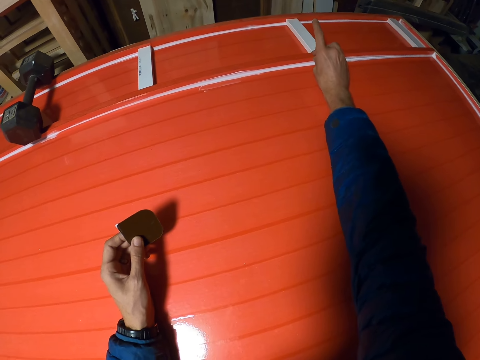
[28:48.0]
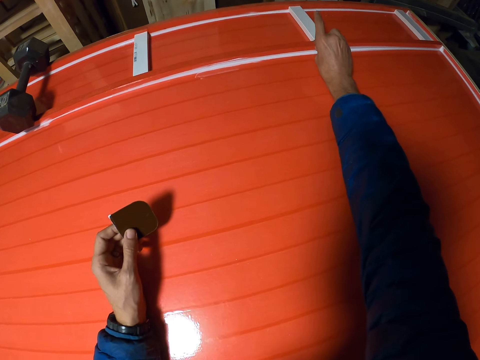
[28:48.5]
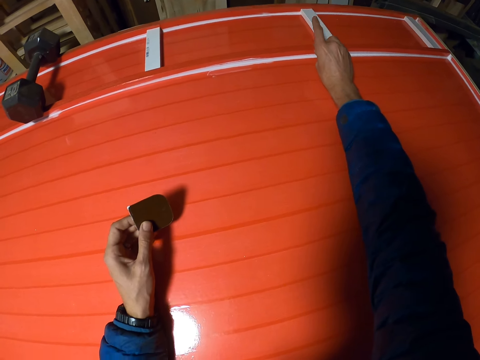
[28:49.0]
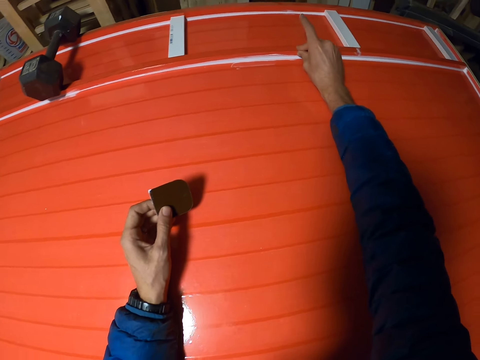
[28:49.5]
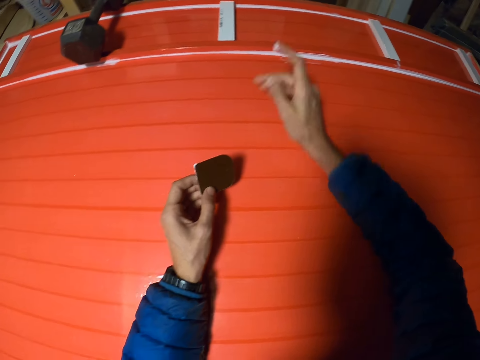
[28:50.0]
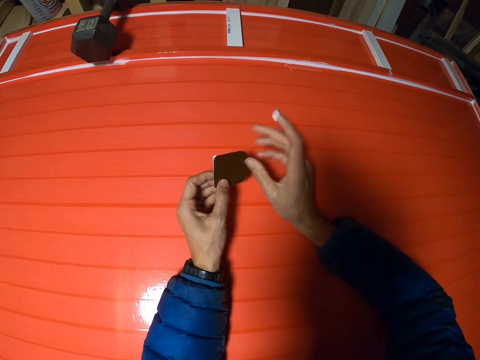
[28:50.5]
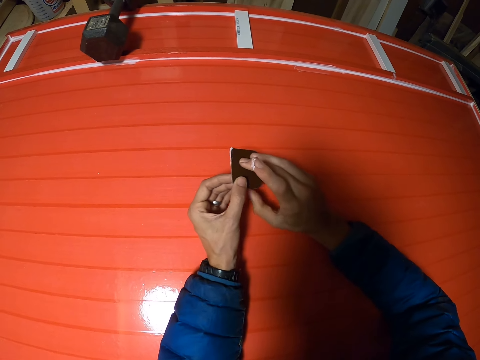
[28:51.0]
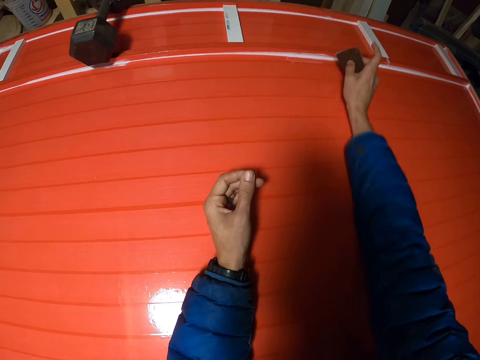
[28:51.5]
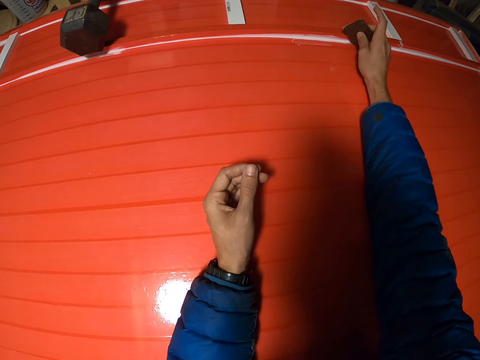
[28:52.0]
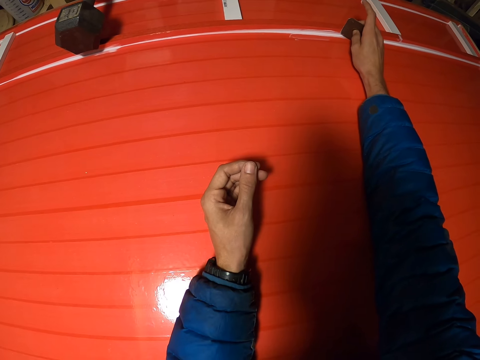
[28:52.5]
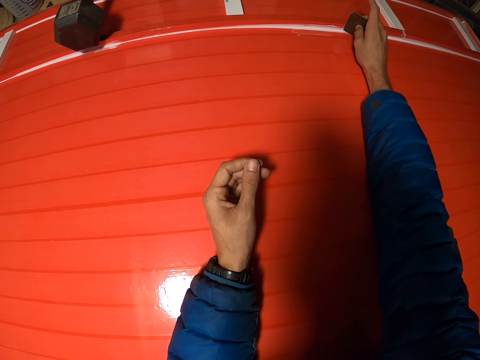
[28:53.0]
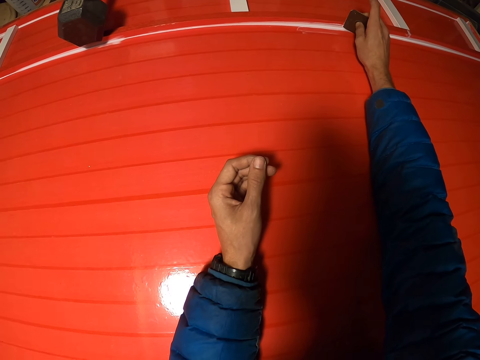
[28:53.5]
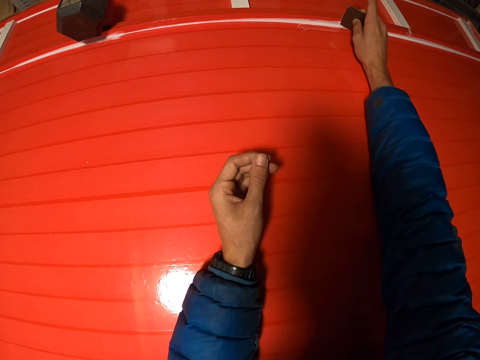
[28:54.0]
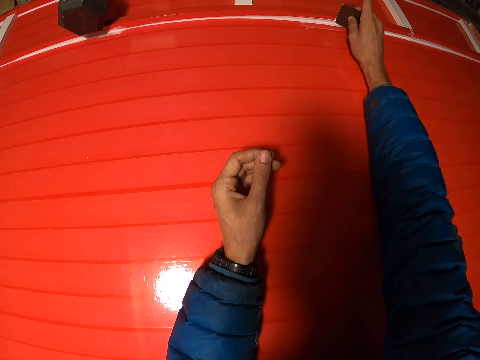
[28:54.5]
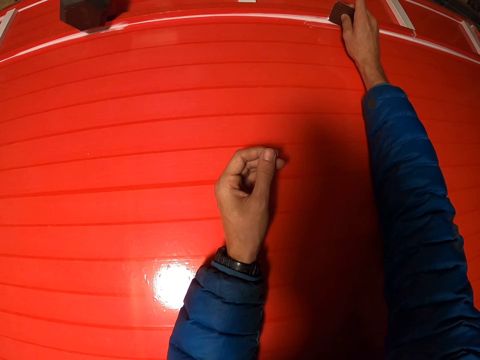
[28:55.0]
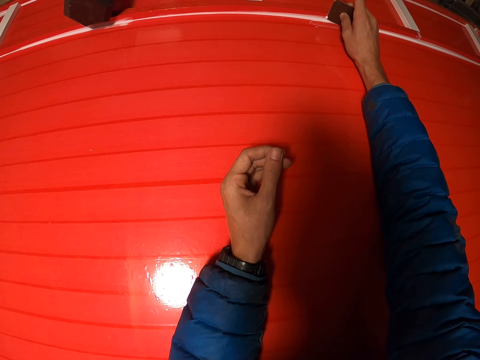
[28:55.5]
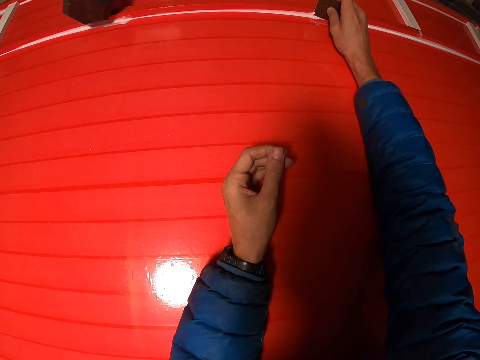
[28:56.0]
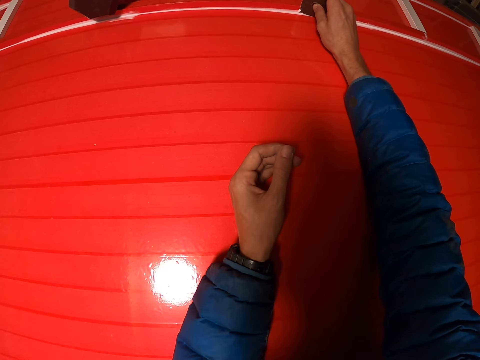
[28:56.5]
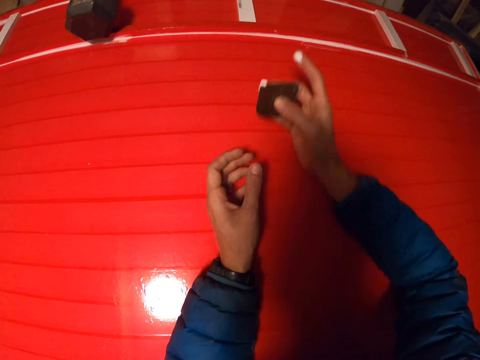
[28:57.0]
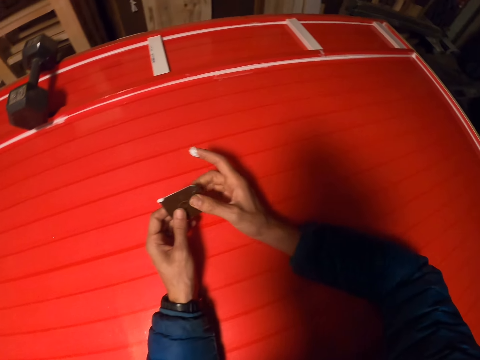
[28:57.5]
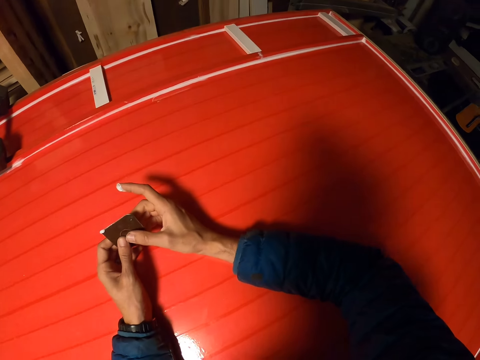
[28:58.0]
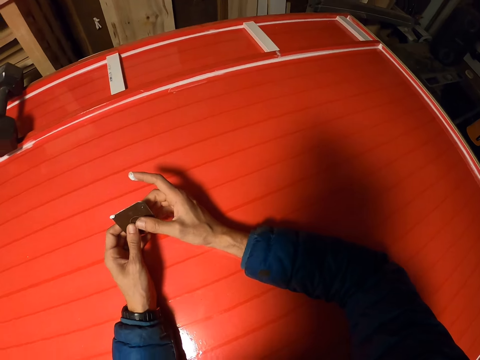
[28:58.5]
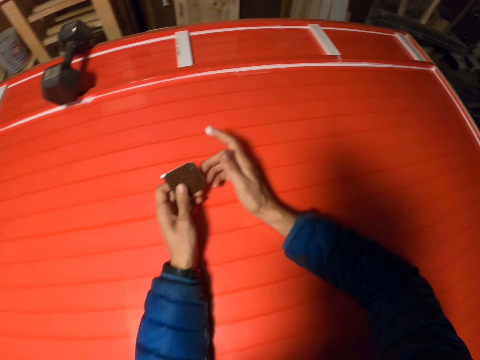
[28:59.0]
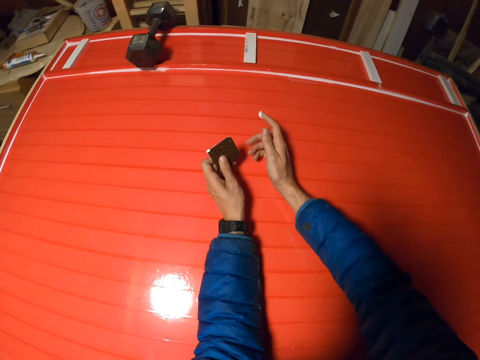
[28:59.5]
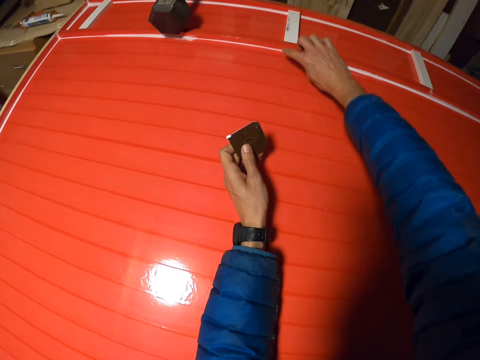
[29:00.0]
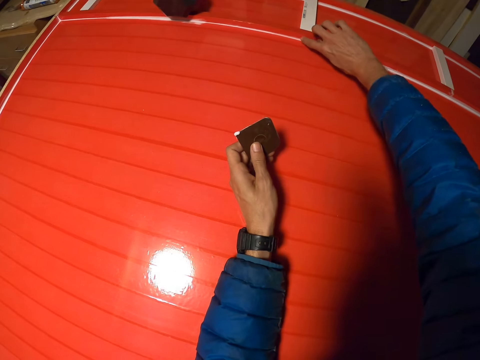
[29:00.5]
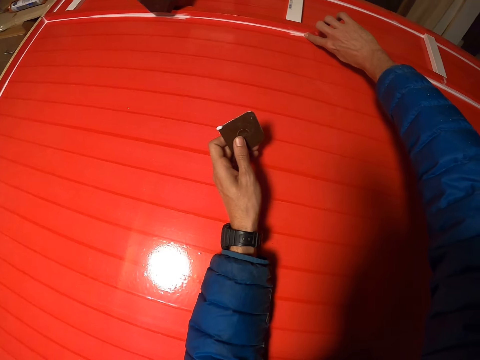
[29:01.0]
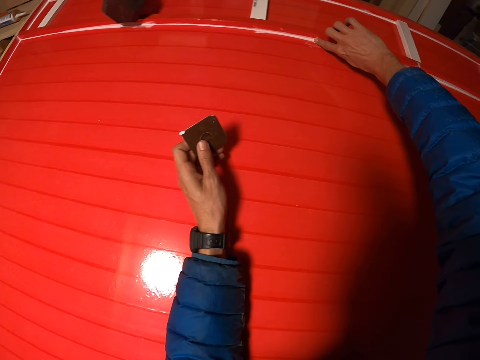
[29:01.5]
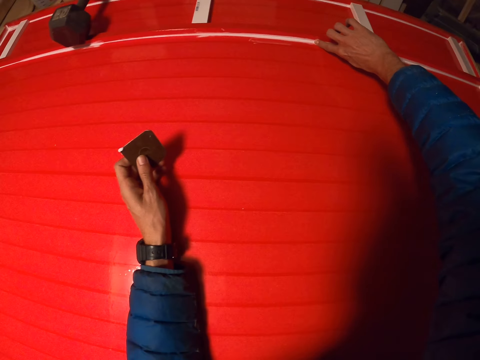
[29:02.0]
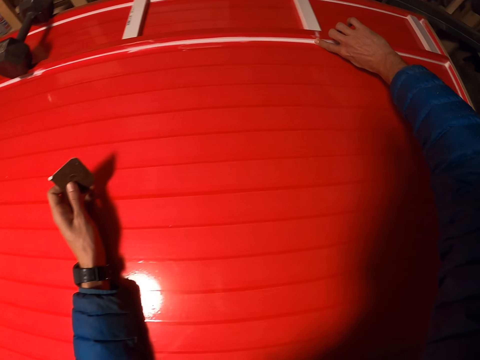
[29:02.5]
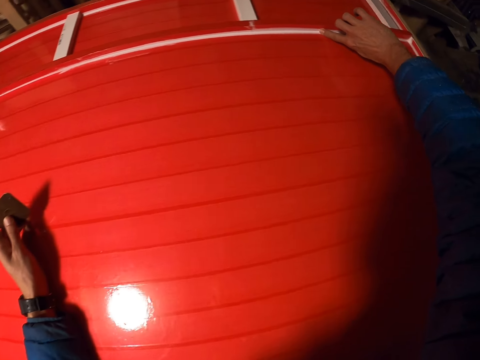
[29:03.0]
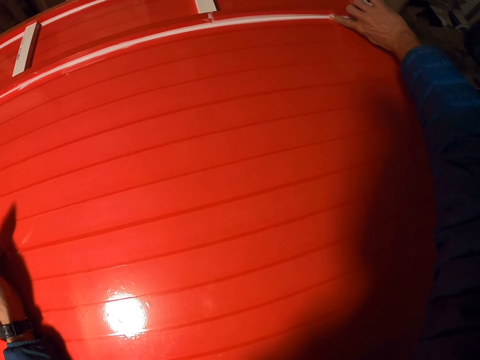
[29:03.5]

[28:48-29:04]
The camera wearer picks up something. He passes the cabinet scraper to the right hand. He scrapes glue on the long piece of wood with the cabinet scraper. He passes the cabinet scraper to the left hand. He smoothens the glue on the long piece of wood with the right hand. He touches the glue with his finger.

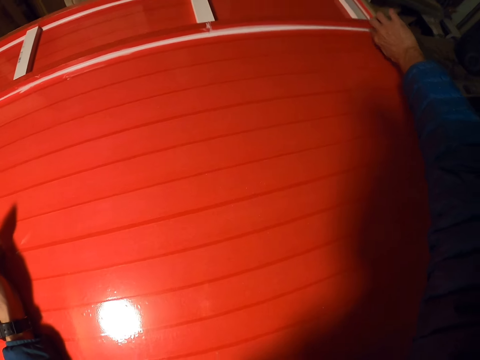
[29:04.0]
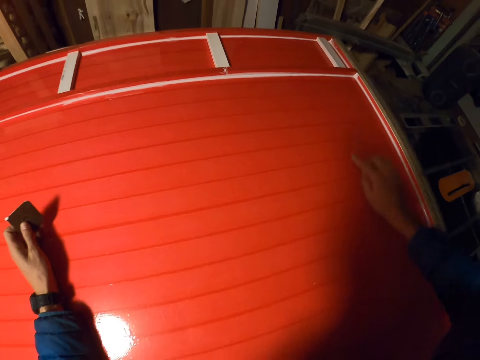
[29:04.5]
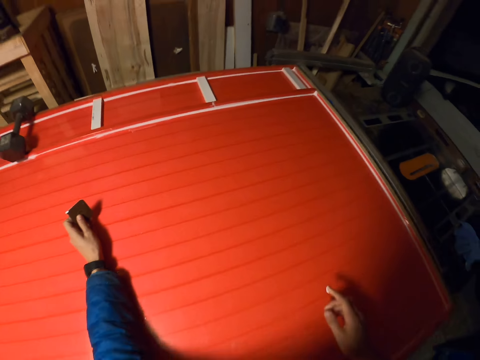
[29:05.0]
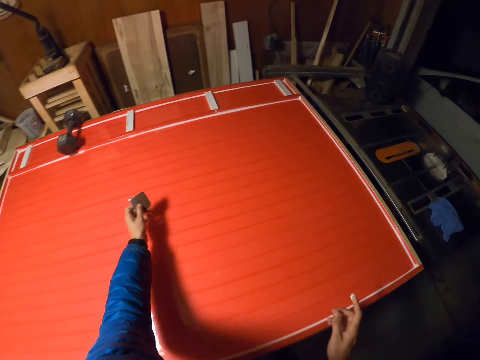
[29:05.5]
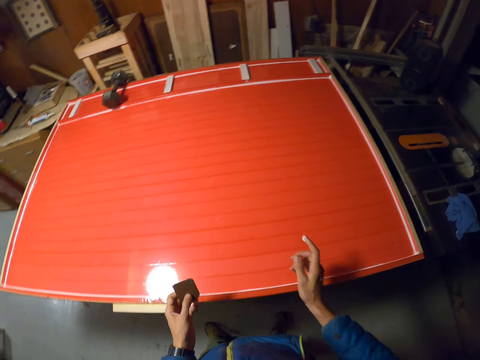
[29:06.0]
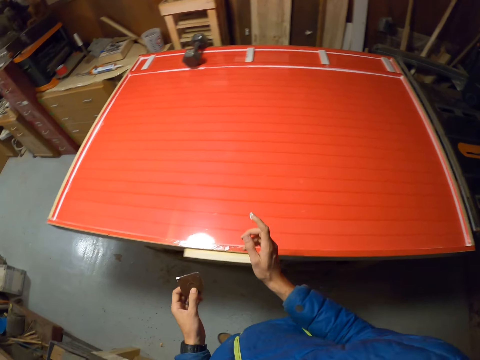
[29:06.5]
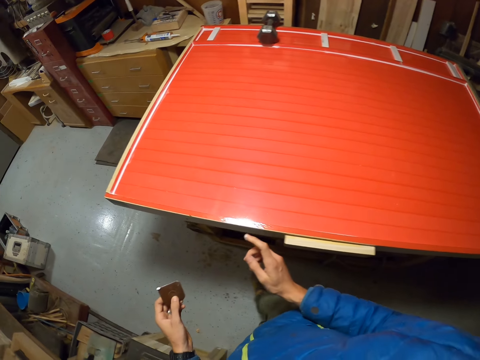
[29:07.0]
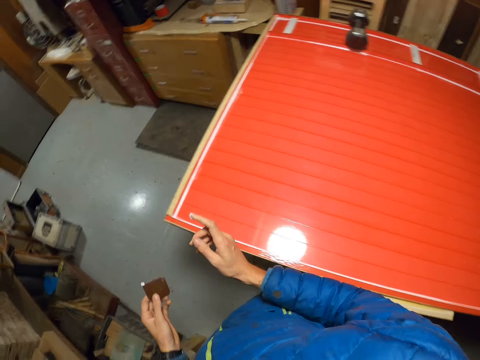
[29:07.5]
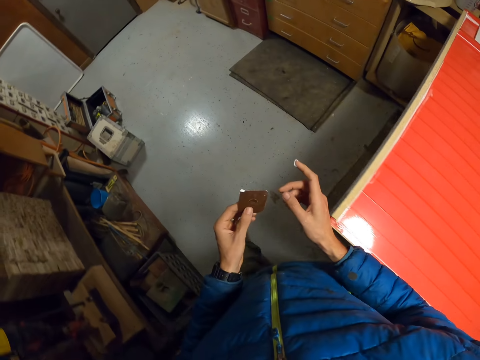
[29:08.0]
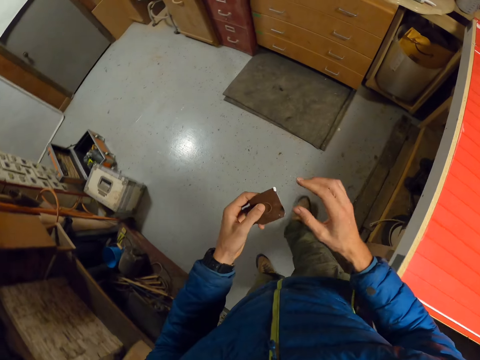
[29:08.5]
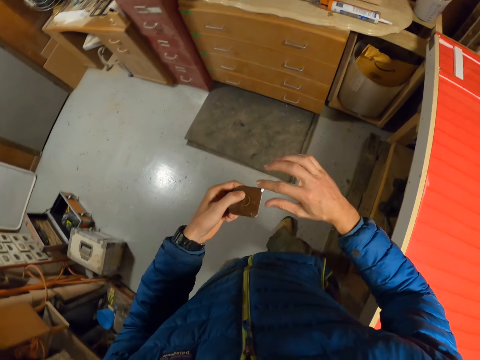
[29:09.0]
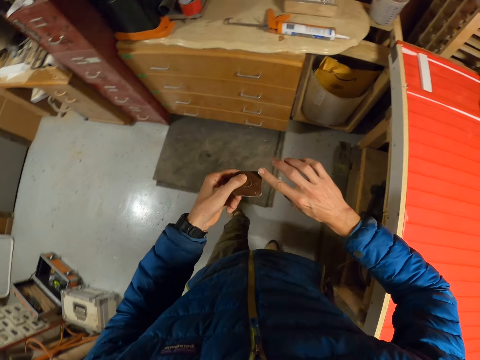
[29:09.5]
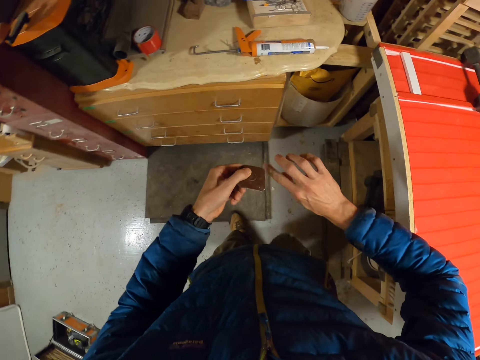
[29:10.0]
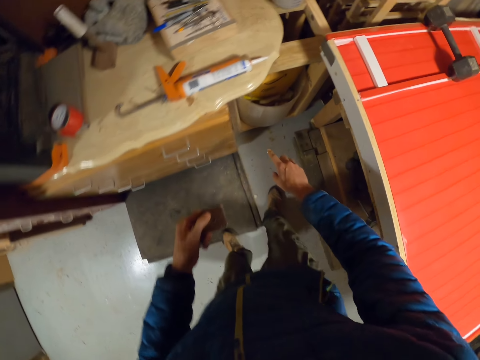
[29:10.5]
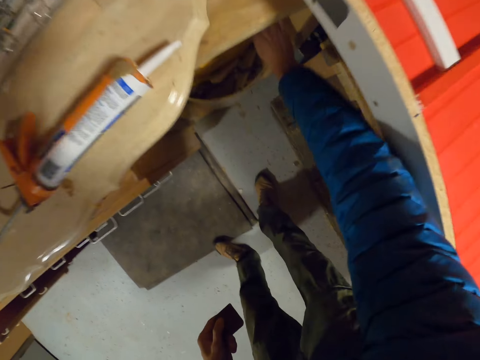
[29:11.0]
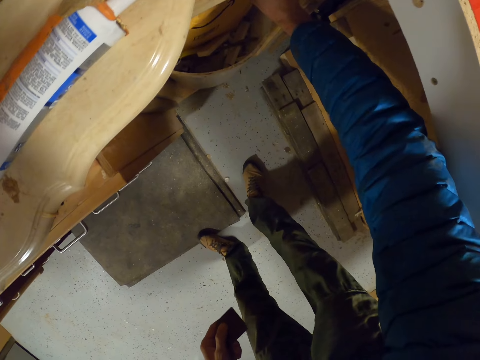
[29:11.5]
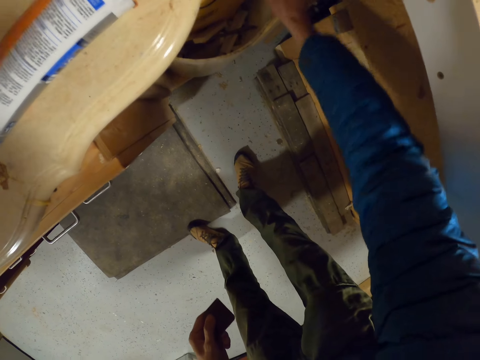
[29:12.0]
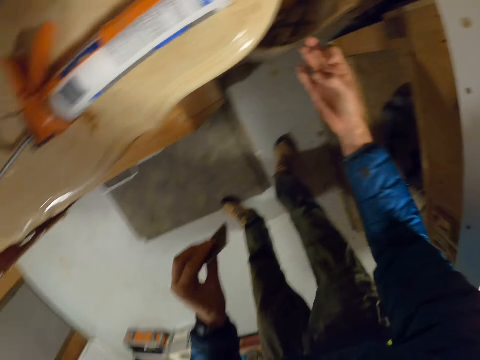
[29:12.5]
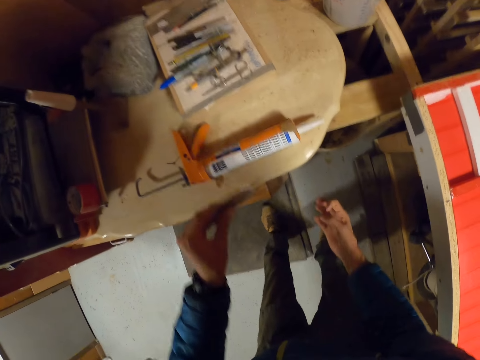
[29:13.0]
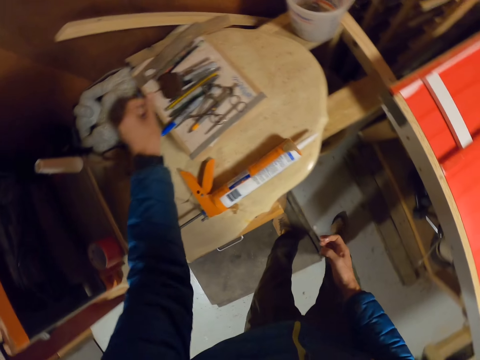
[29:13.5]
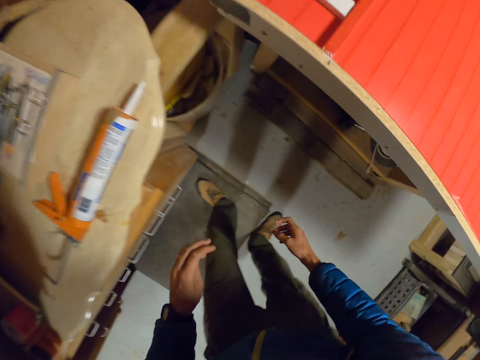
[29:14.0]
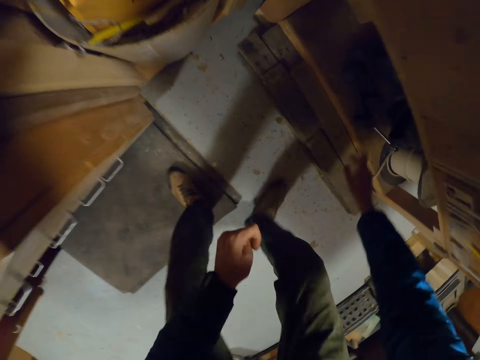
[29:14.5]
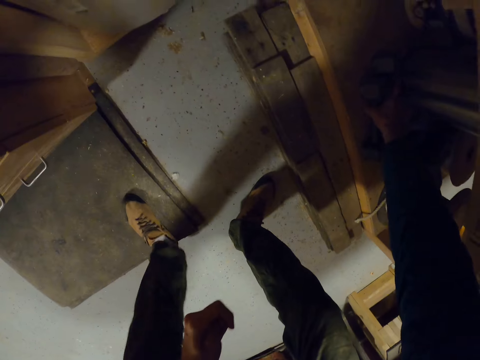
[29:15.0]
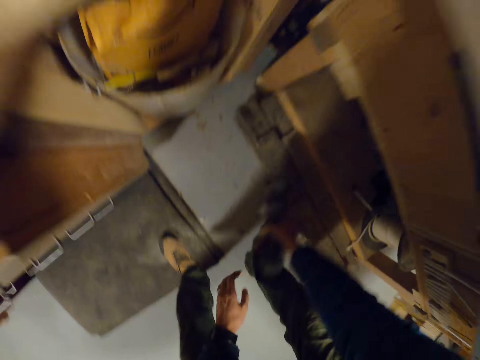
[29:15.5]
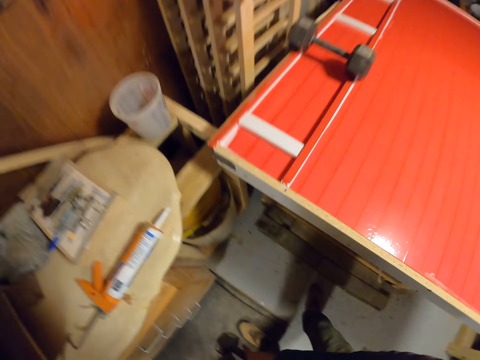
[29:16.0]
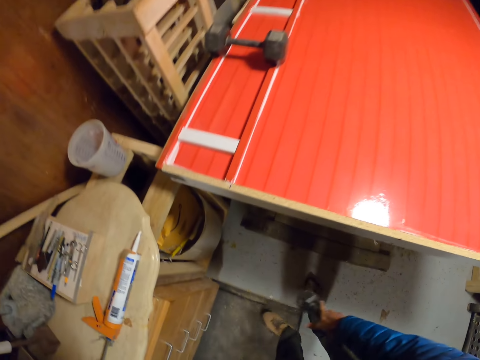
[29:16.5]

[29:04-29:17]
The camera wearer walks round the table. They walk to a trash can. They scoop glue from the cabinet scraper with the right hand. They do something. They rub the glue on the edge of the trash can. They drop the cabinet scraper on the drawer top. They pick wheels and axles from the shelf with the right hand. They pass a wheel and axle to the left hand.
